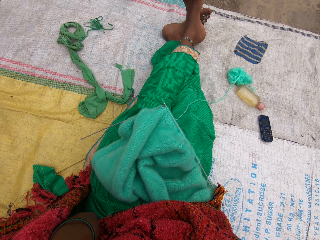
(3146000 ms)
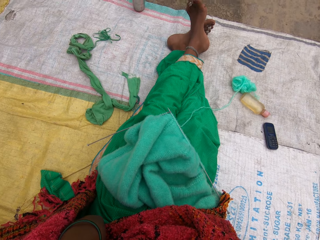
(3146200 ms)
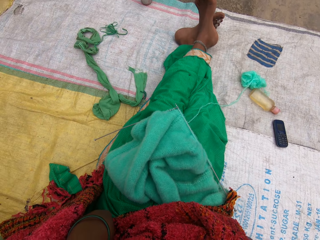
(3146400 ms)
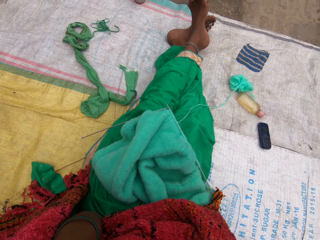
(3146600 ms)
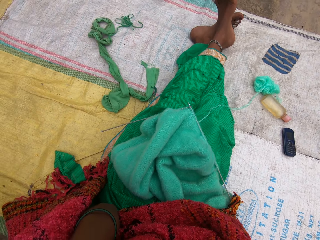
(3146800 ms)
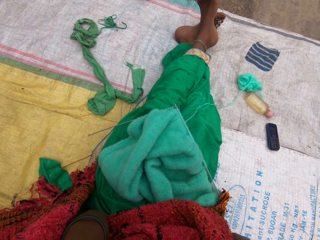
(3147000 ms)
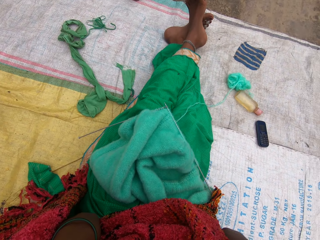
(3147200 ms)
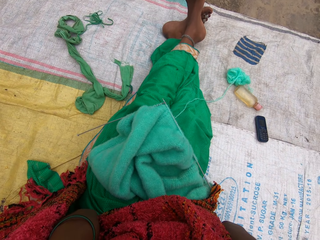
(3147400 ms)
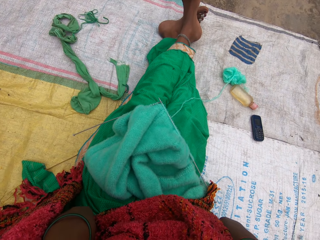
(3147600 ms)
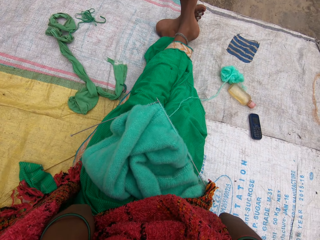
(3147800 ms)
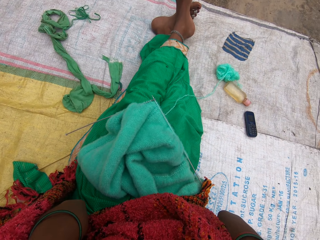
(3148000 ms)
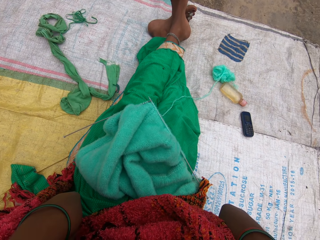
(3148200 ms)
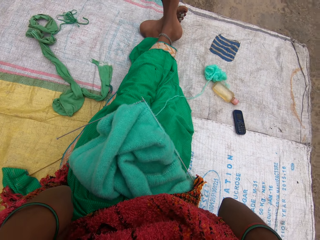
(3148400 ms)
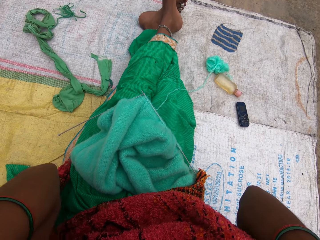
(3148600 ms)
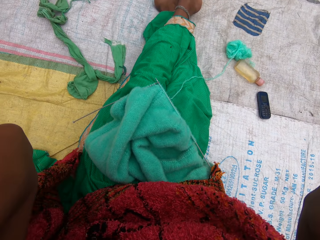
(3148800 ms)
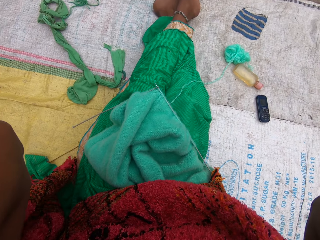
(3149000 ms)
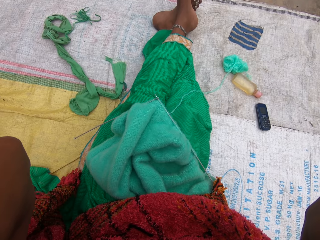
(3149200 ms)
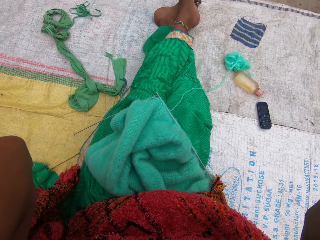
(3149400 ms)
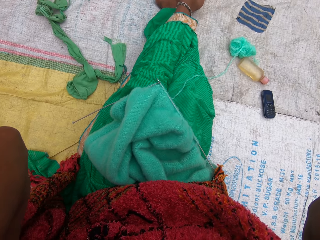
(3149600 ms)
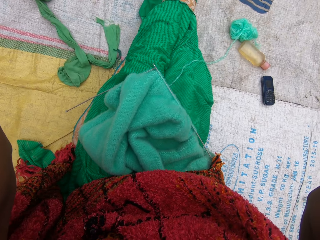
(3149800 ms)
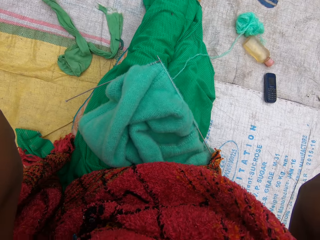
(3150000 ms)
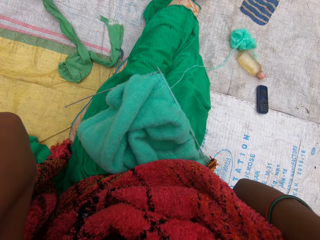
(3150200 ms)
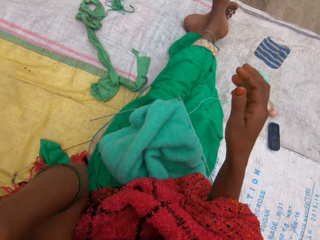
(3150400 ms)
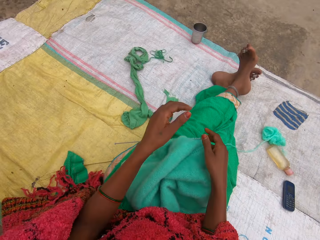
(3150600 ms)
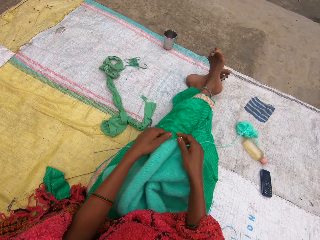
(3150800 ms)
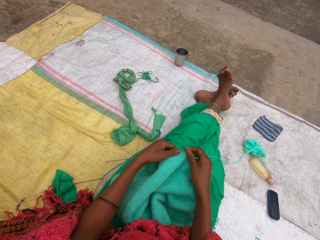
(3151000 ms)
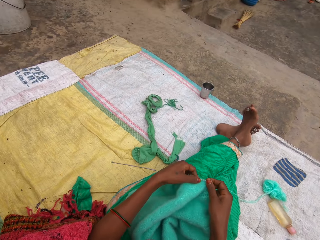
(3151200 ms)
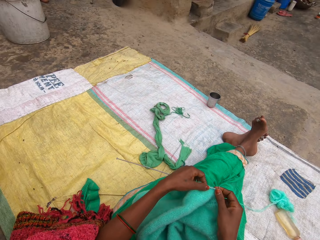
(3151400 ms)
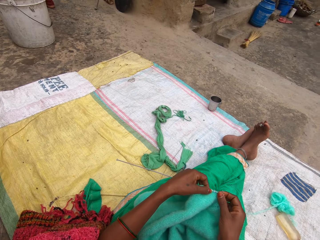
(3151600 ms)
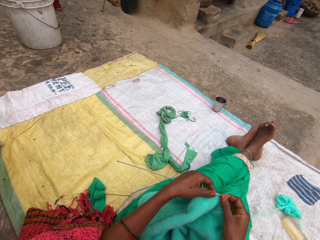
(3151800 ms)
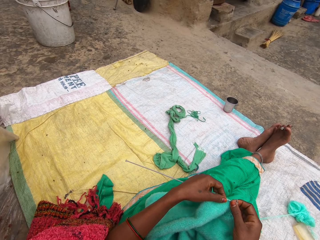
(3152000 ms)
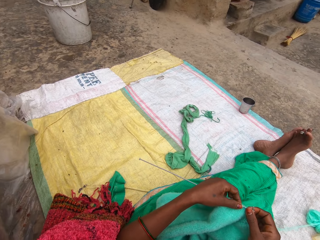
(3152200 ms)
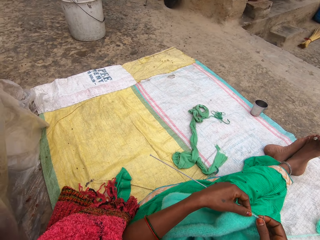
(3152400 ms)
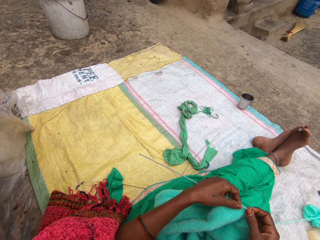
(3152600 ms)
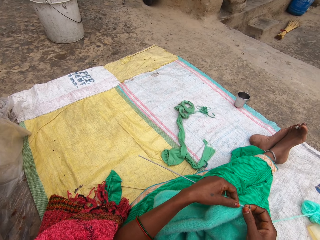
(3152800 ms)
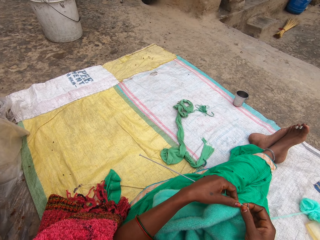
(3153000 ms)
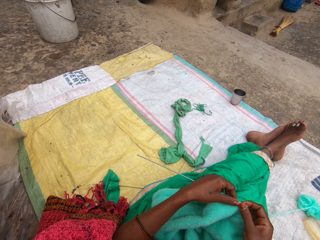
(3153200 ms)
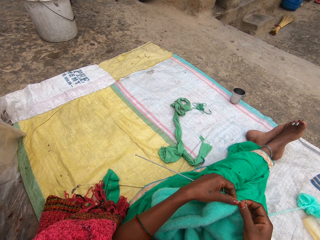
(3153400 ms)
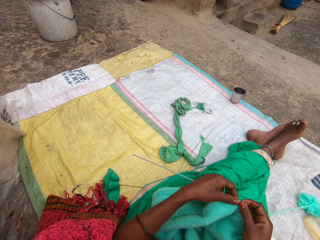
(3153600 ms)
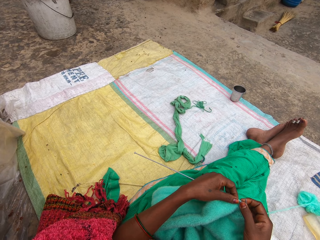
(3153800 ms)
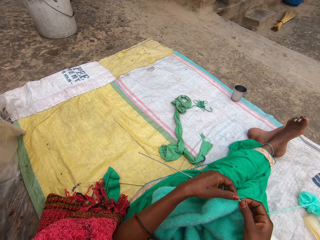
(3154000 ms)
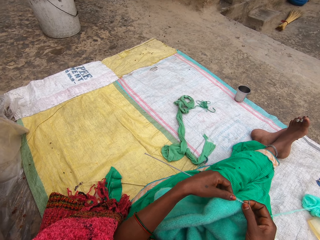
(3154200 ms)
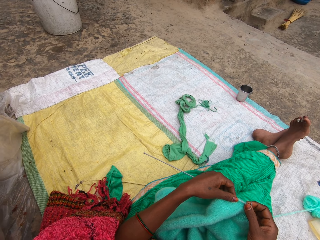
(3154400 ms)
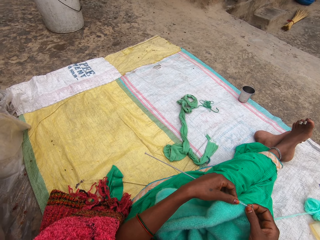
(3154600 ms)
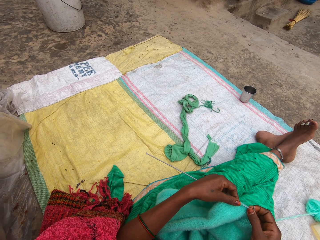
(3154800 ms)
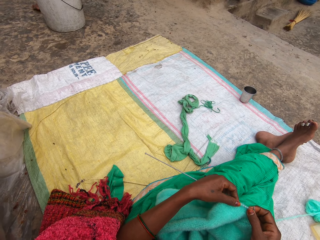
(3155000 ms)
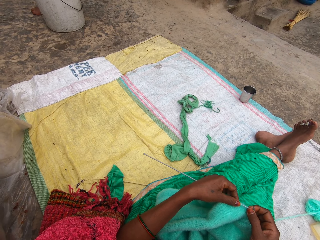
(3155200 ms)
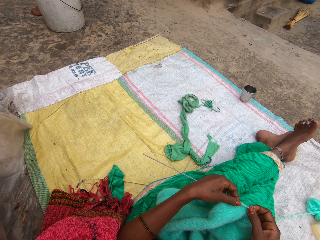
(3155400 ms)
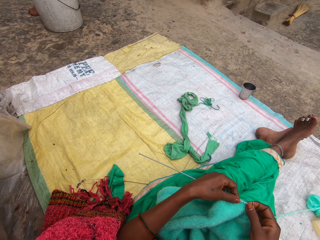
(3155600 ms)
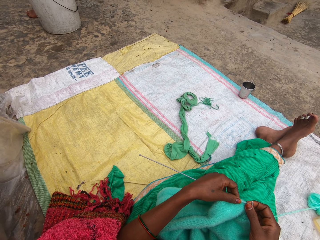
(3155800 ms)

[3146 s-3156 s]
The camera wearer holds the garment. They interact with a man.

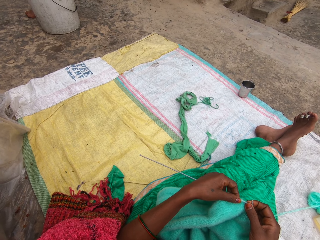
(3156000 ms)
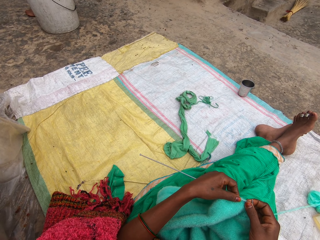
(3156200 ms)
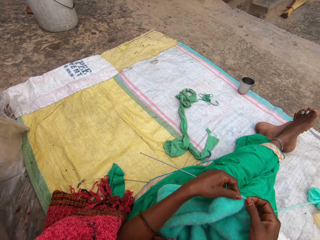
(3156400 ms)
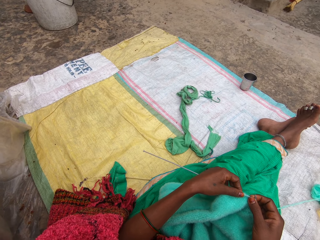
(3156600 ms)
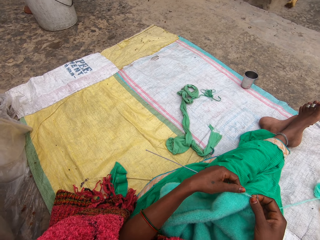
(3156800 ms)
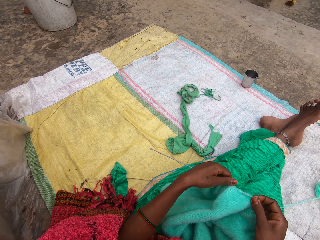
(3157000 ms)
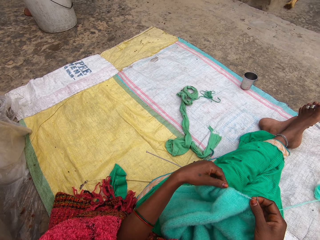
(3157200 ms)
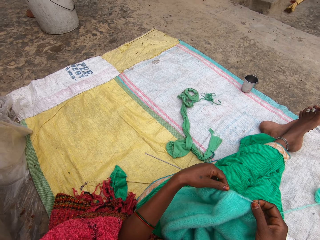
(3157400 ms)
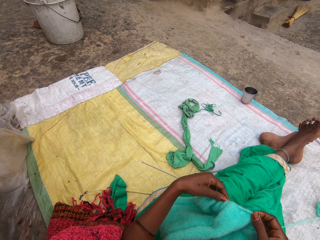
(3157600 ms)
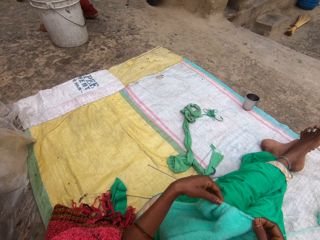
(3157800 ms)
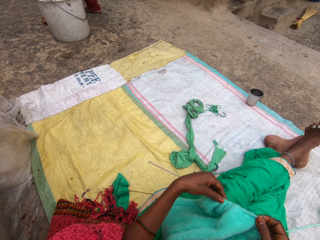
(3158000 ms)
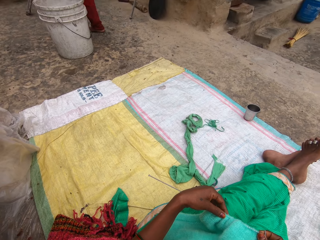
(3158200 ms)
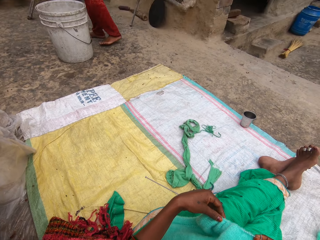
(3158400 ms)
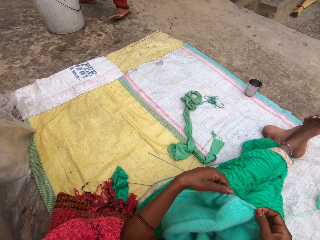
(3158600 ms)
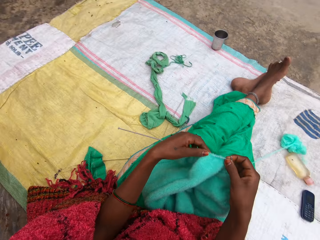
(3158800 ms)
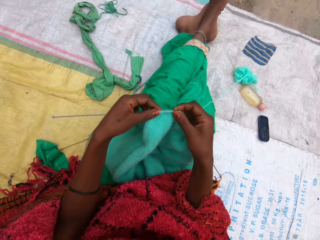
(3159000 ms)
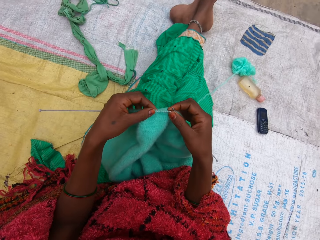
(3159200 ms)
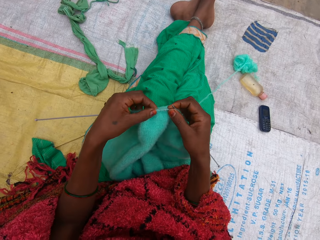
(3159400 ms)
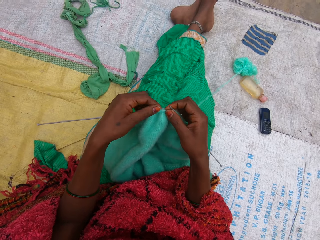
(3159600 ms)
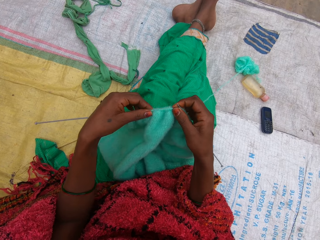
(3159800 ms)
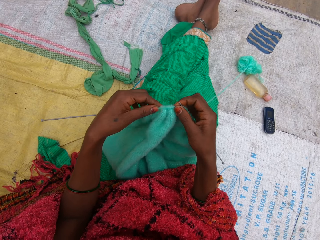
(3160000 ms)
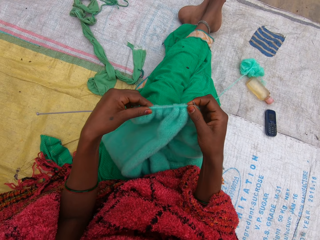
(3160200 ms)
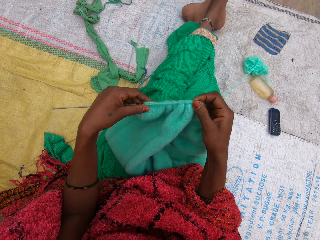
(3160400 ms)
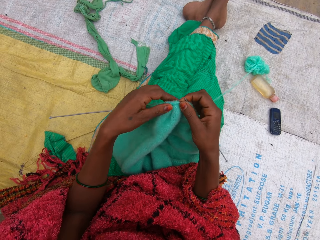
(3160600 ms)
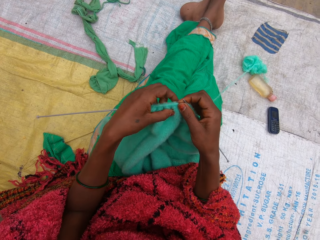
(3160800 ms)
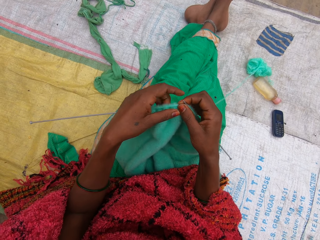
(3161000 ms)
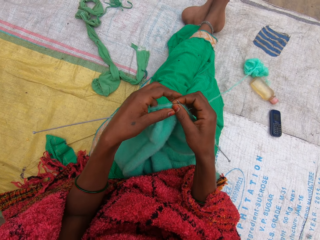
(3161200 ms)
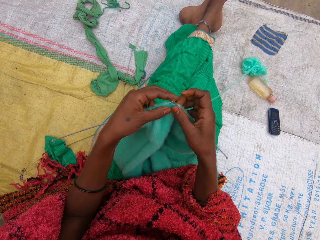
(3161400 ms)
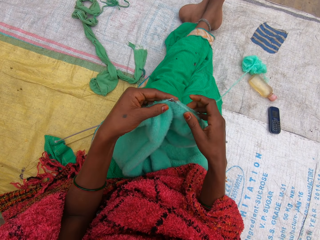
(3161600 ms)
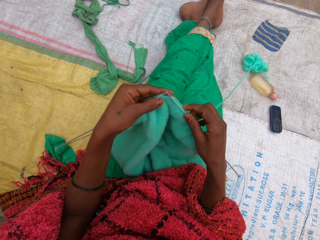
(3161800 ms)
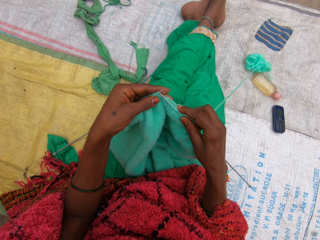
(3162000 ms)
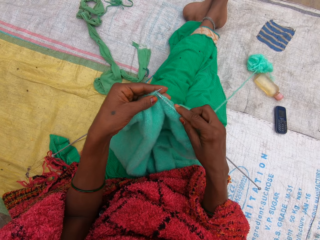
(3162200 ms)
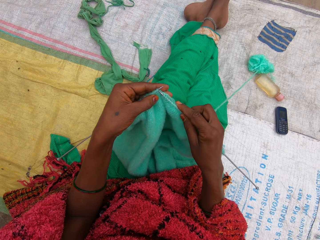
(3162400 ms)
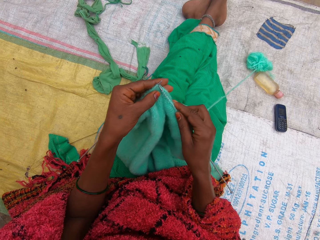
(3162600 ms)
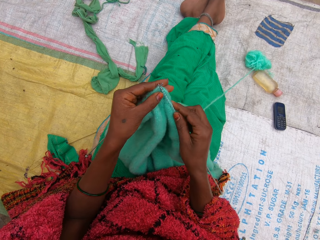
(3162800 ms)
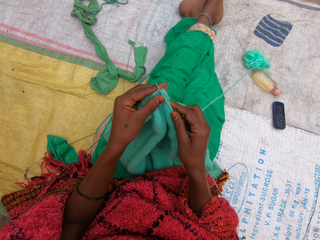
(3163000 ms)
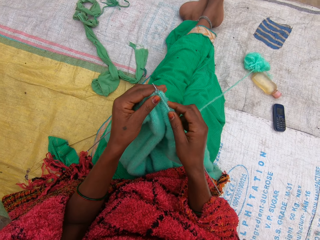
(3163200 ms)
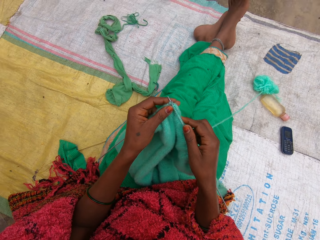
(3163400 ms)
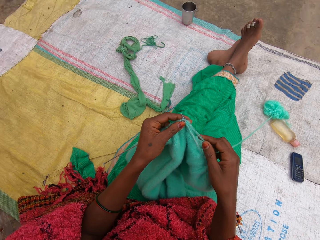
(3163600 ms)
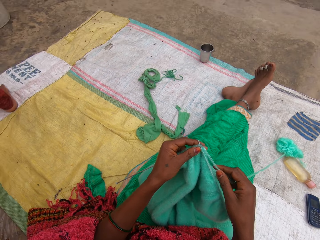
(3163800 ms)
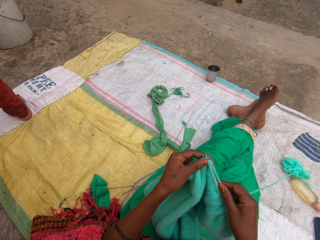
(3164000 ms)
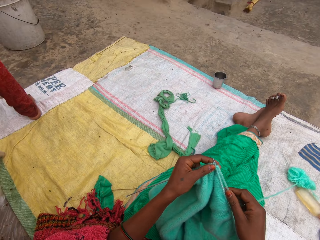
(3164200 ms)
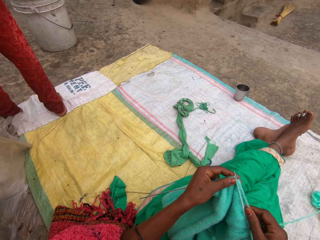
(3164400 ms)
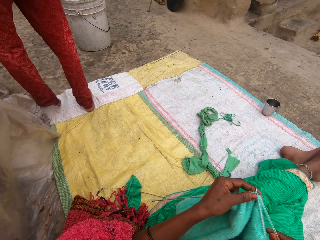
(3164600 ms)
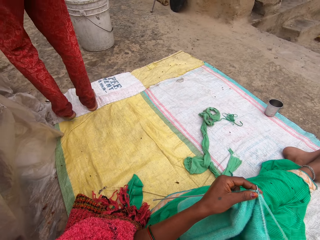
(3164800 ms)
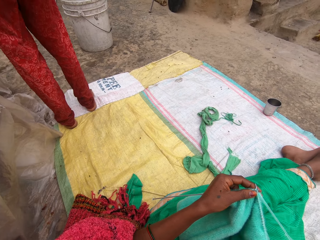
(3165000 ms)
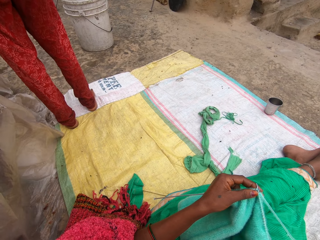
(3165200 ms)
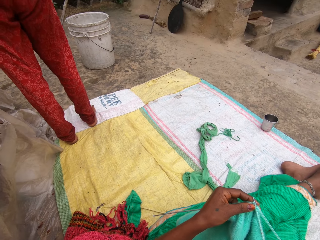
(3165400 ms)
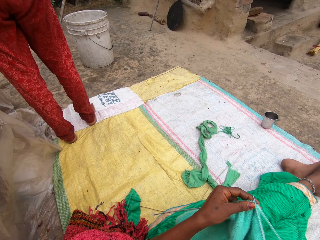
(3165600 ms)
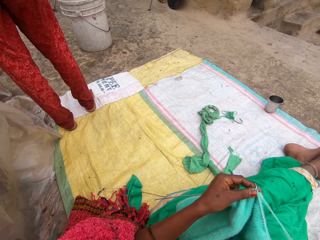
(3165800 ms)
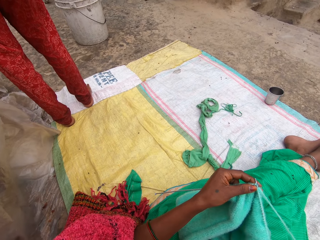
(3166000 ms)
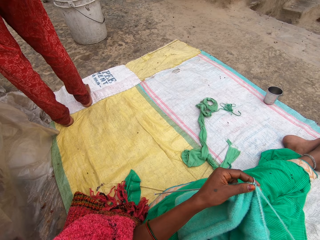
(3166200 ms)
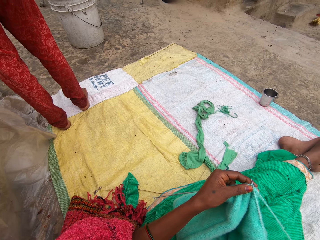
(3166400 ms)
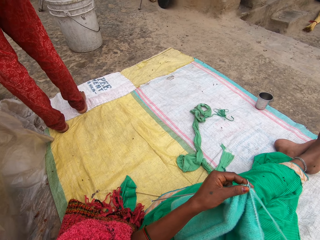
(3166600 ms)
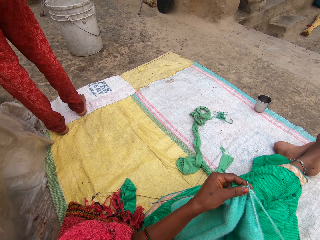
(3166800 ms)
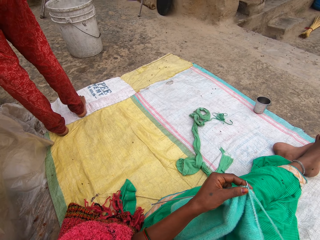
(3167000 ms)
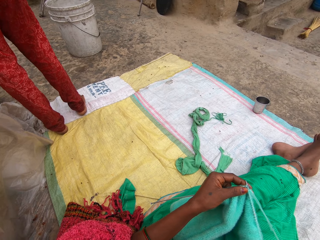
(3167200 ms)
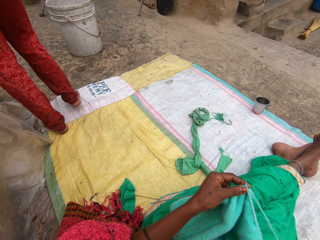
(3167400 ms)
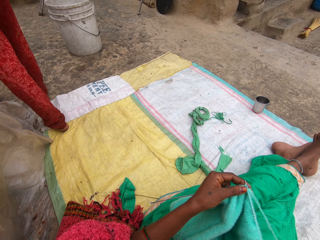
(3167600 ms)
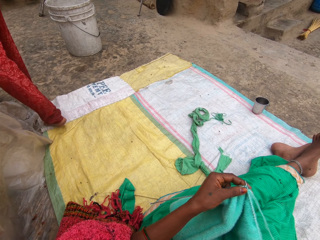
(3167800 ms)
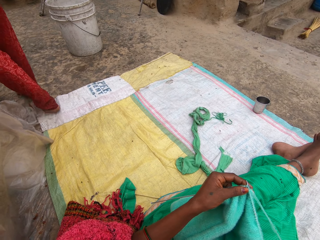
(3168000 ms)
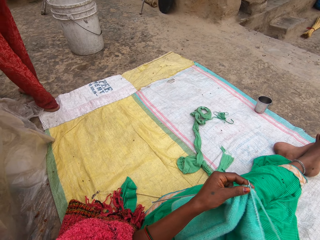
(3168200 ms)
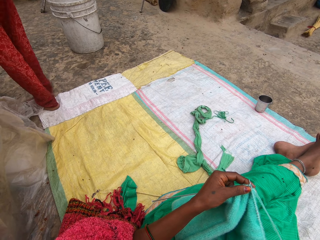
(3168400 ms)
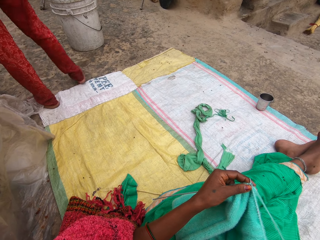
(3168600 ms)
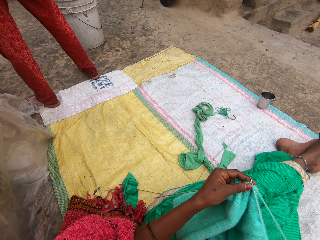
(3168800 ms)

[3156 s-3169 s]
A woman moves around the compound. The camera wearer pulls the garment on the knitting needle. They knit yarn with the knitting needles. They look around the compound. The woman holds something. The camera wearer looks around the compound.
